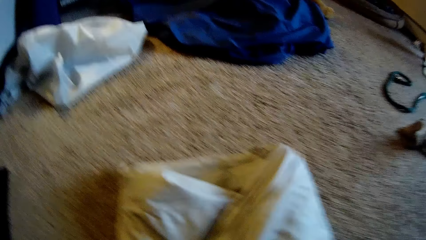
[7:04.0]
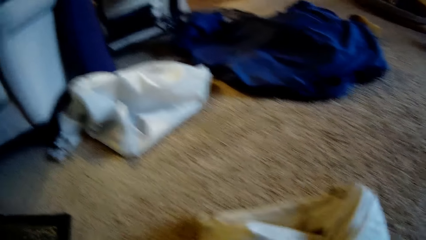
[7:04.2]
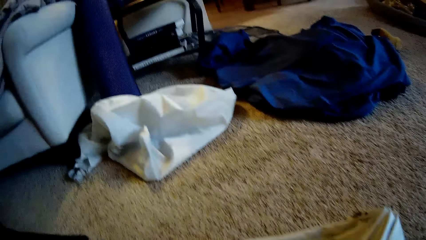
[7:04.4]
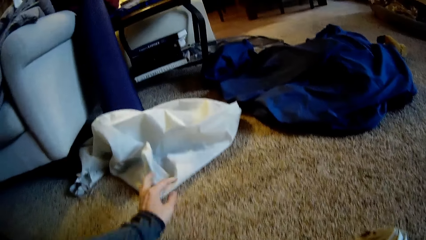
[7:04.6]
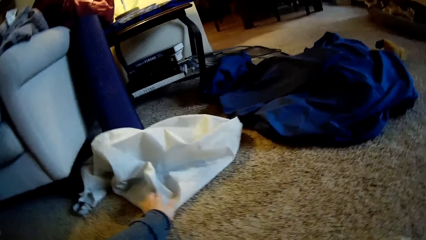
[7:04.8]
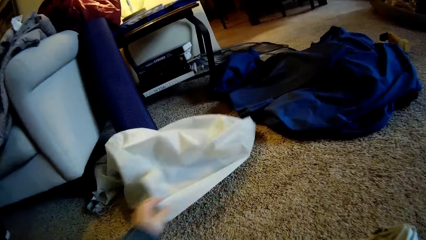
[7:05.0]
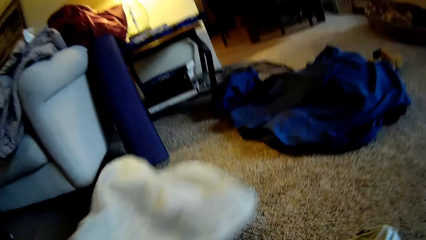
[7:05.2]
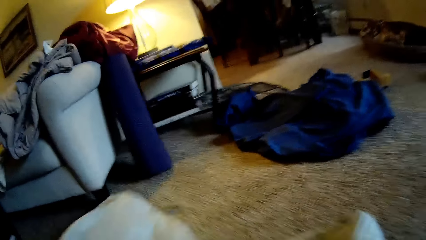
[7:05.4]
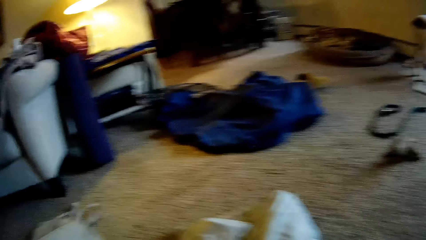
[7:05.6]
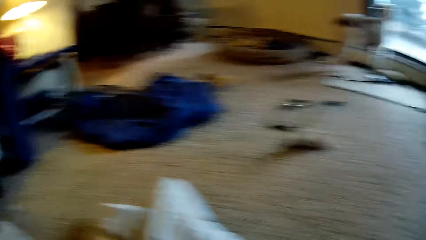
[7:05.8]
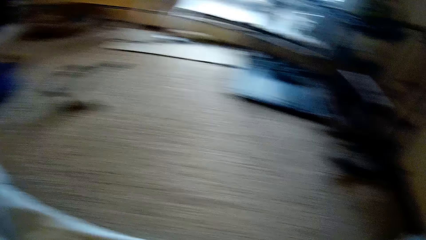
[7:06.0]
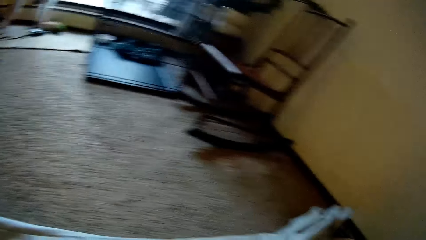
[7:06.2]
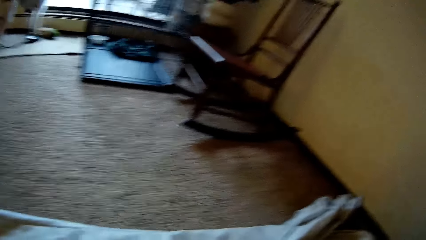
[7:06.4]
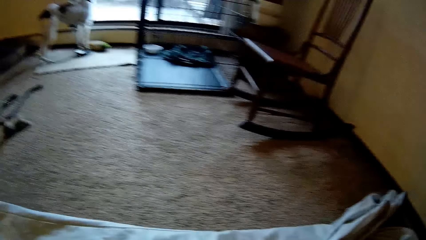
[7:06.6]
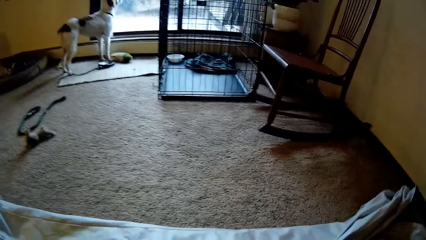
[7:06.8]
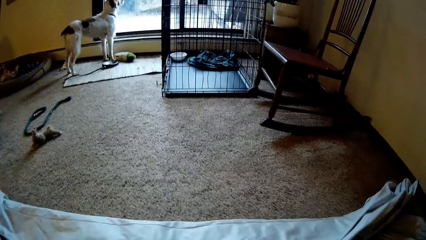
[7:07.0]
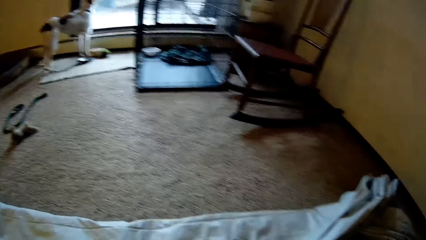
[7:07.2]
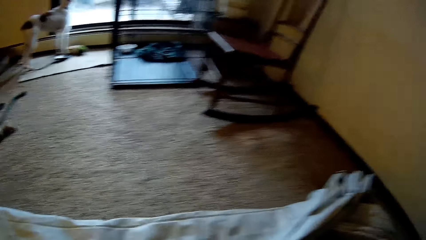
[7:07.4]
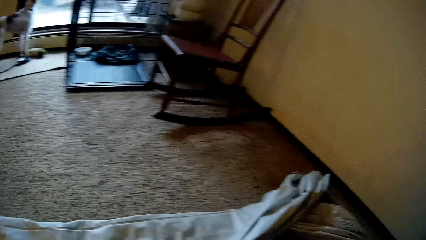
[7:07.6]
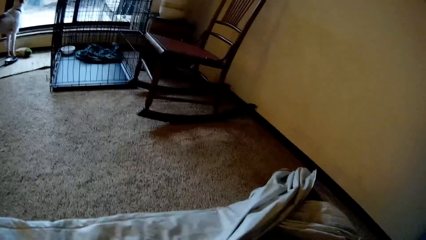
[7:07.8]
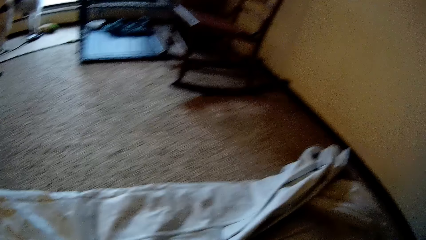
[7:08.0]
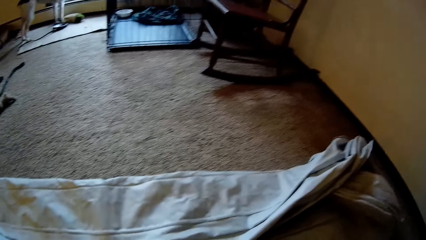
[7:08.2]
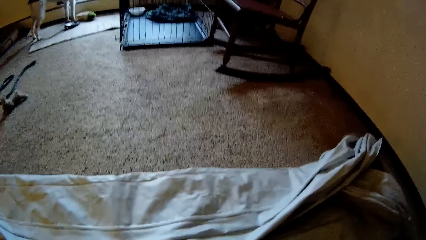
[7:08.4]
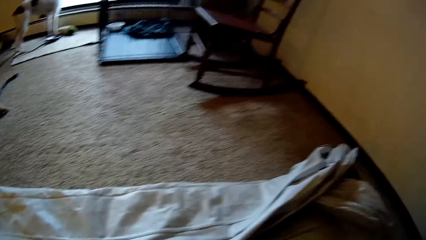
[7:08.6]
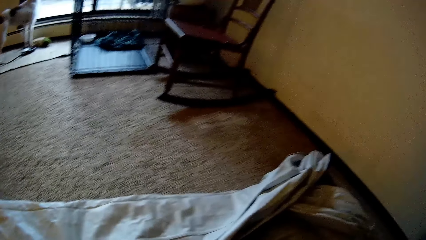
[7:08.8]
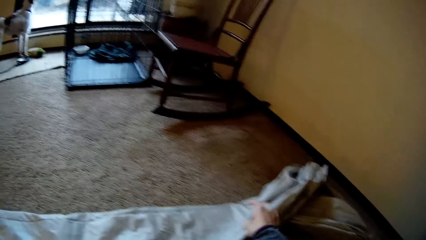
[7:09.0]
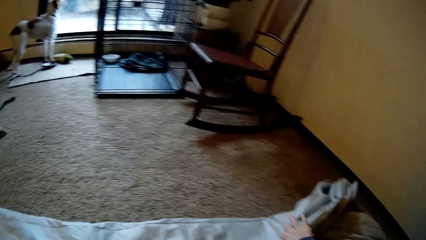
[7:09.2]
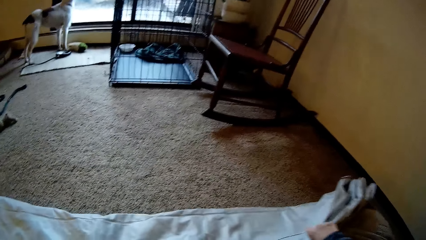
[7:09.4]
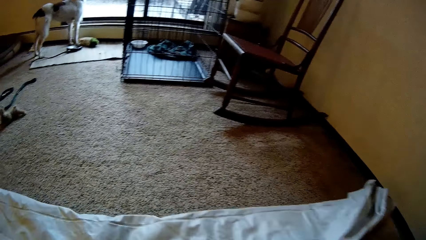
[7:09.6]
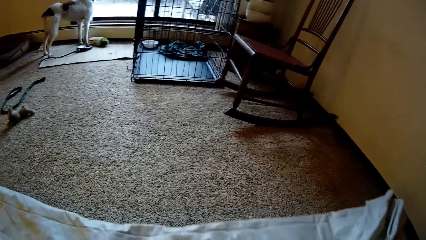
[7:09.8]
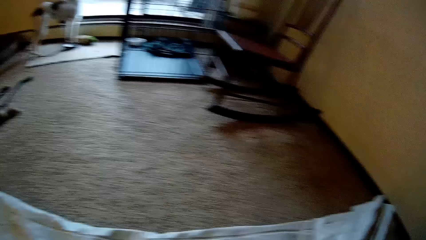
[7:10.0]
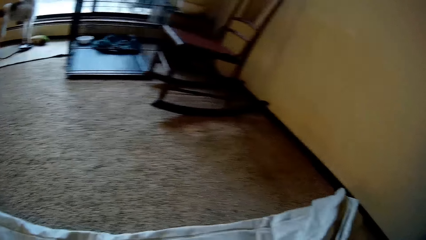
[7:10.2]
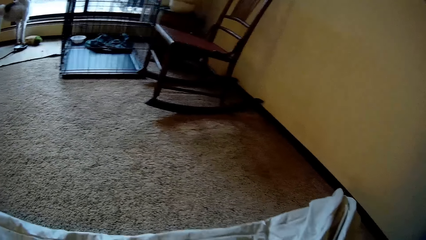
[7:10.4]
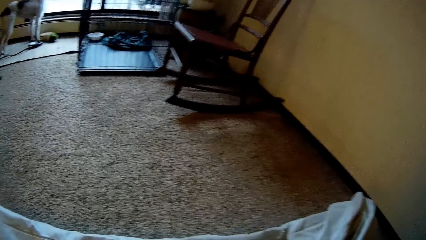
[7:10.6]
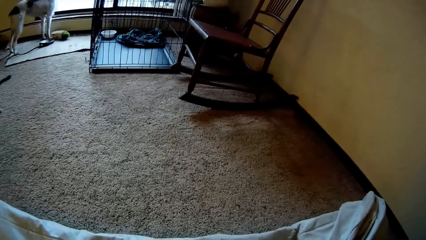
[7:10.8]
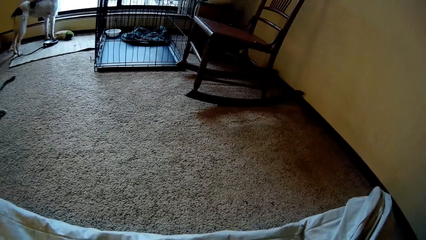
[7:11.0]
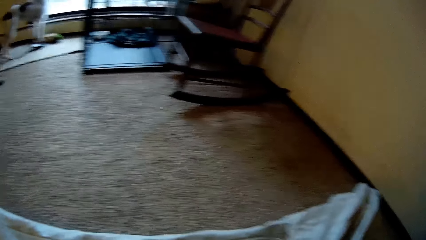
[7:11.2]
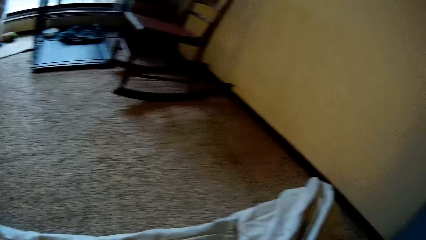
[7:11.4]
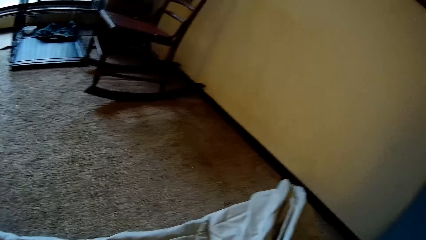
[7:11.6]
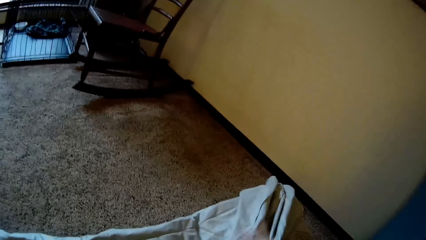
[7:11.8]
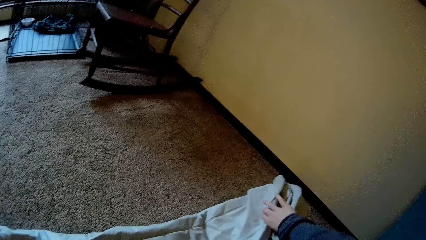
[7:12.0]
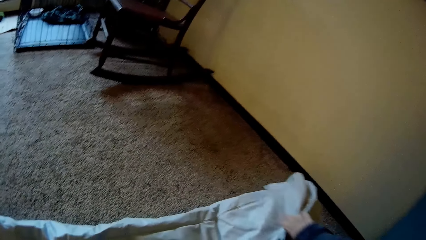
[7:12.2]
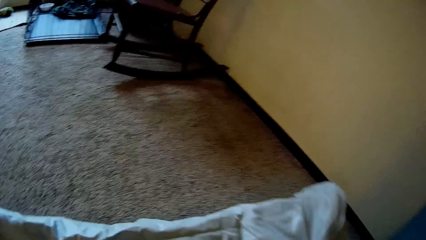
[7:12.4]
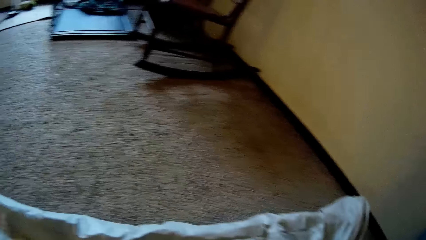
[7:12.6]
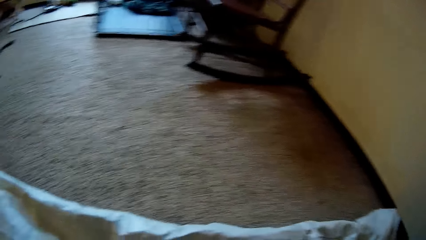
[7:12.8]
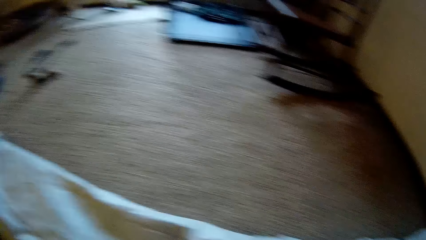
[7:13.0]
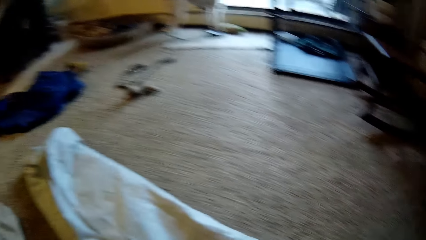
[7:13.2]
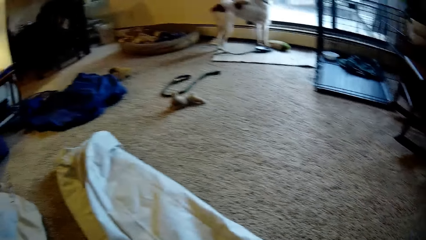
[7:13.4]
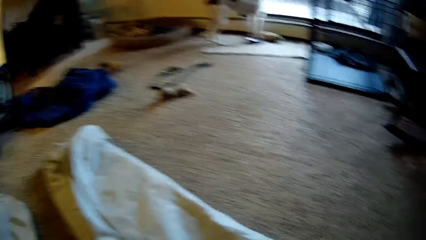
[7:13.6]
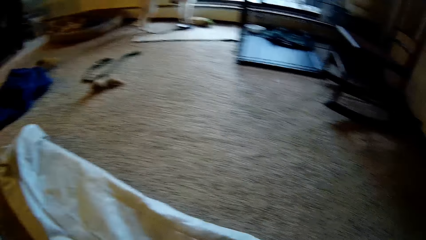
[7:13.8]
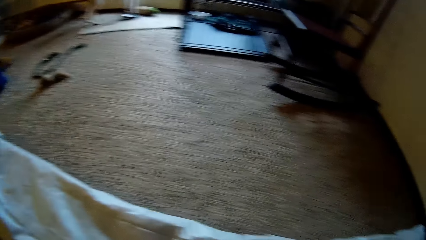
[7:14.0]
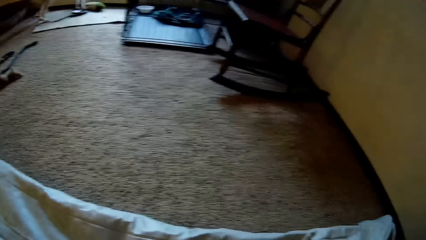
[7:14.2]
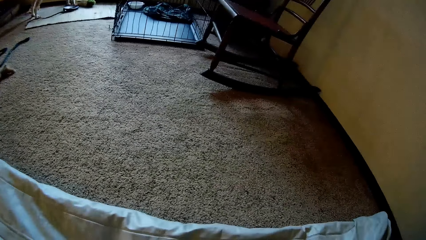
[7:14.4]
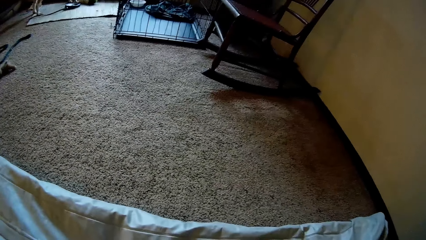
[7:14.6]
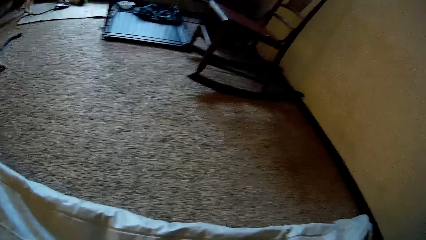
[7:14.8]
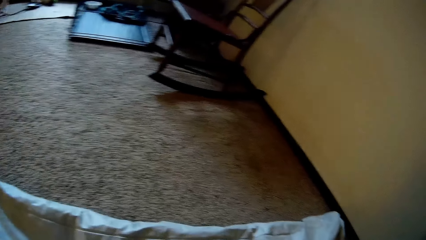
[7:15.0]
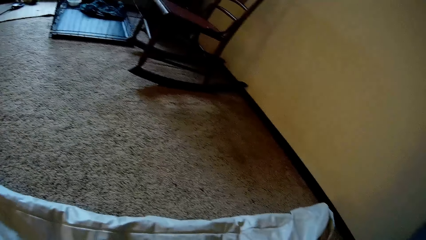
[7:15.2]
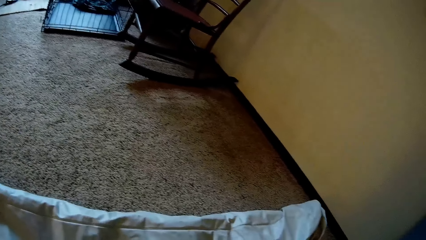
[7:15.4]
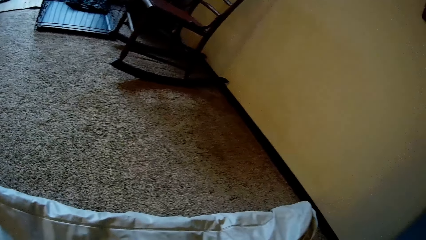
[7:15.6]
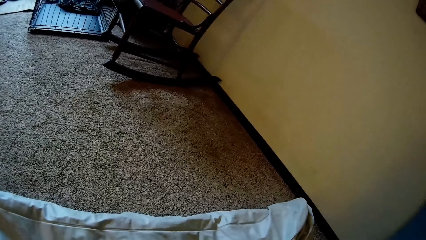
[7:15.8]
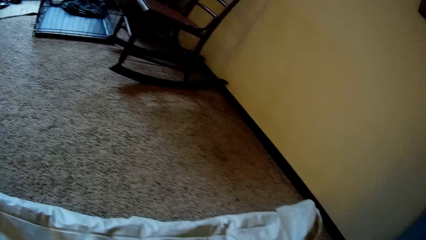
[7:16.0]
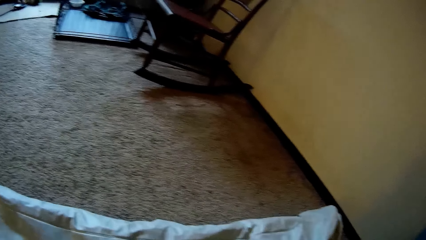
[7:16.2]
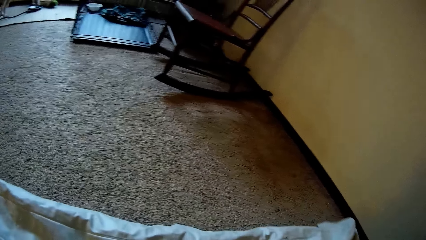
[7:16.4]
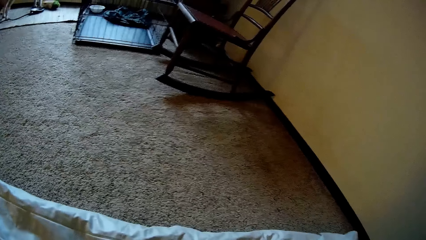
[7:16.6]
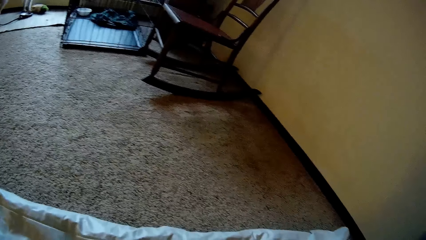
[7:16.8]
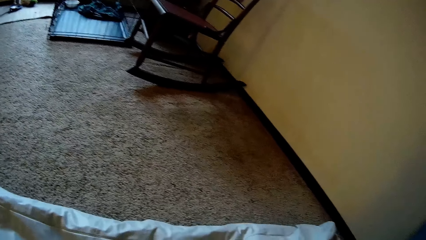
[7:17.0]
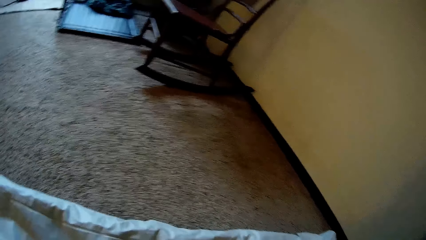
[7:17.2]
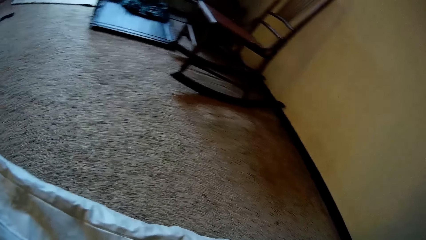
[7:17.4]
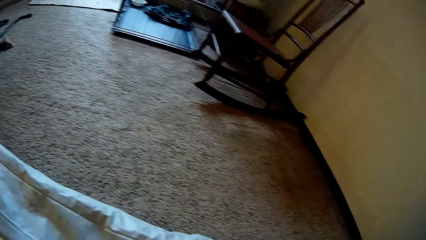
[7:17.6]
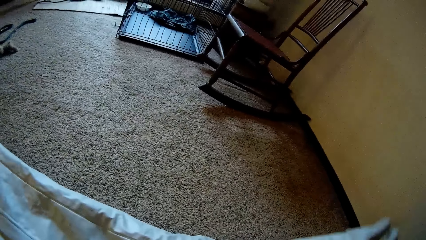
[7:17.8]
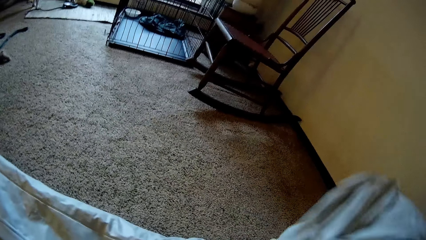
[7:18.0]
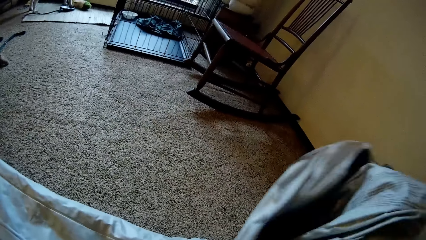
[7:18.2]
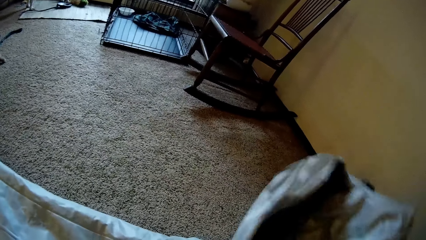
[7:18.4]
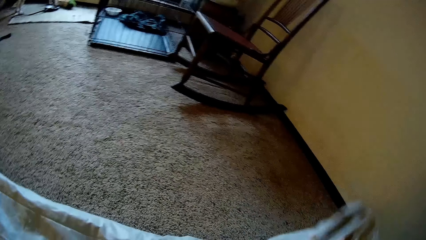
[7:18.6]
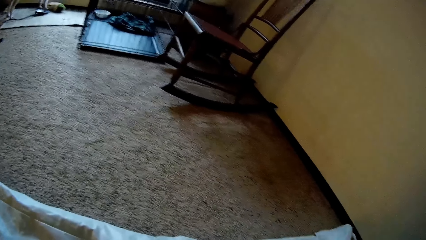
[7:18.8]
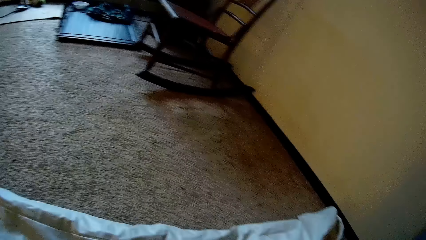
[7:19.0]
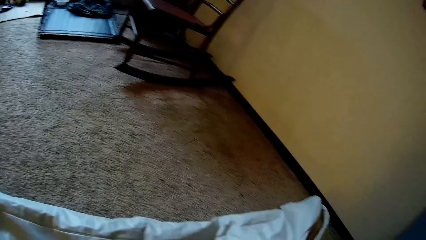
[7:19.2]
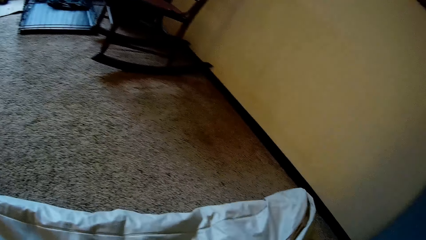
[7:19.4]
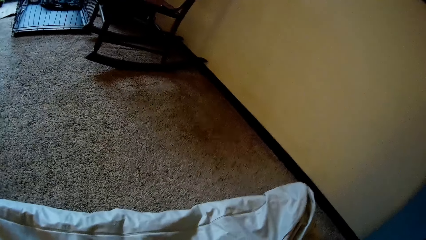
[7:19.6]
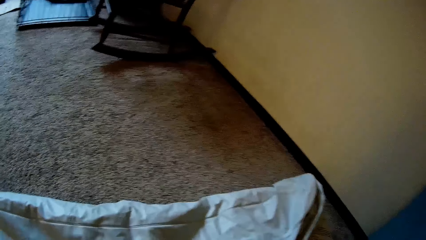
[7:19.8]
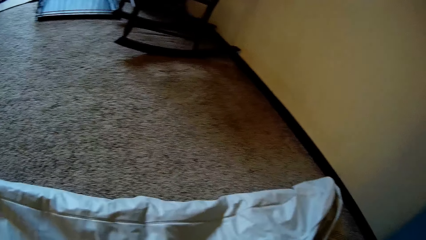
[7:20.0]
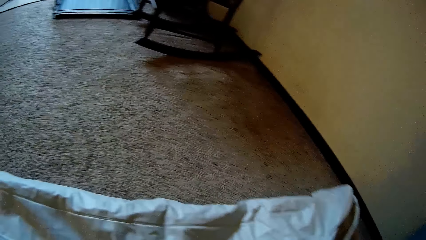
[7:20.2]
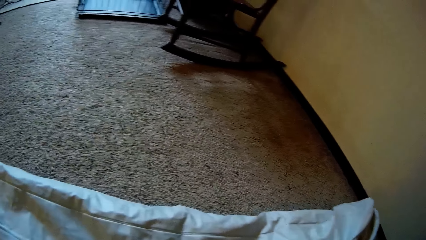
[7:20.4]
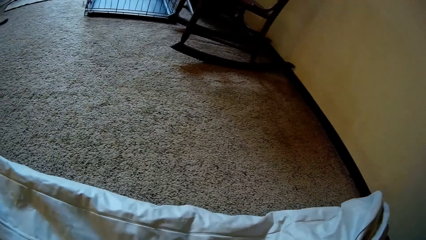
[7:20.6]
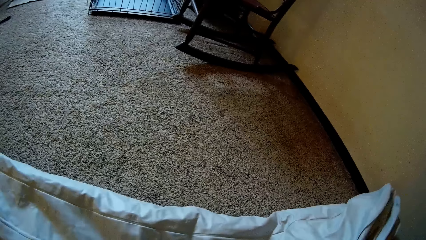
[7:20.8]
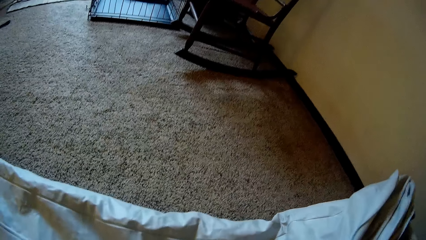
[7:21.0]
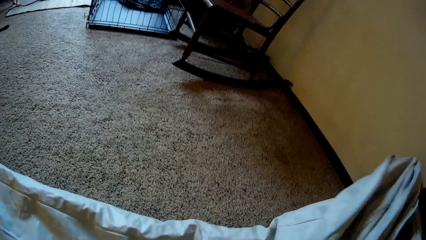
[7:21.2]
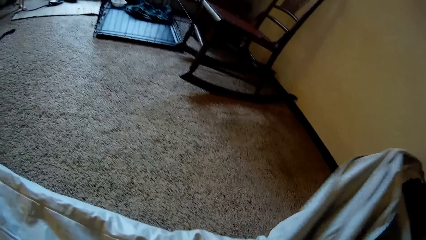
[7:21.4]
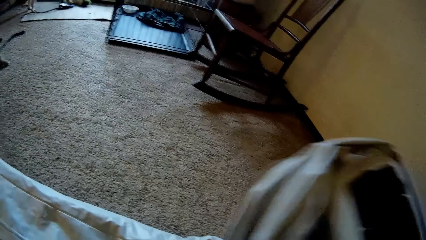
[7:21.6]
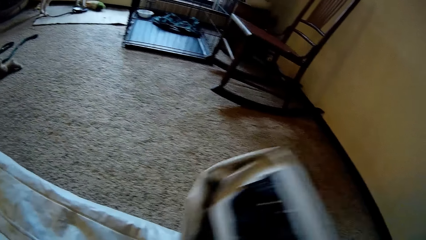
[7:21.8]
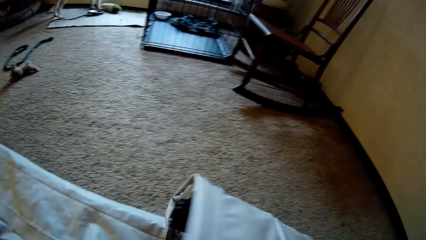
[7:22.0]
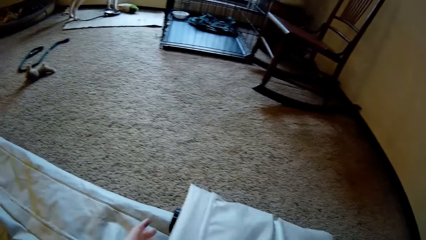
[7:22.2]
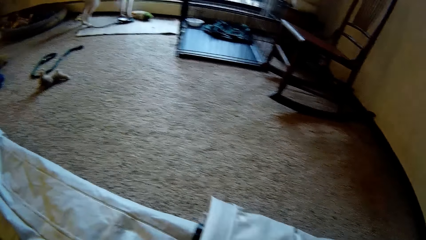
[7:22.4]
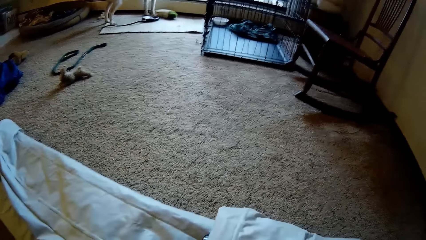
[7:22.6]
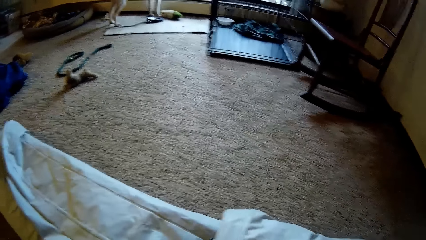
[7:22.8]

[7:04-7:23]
The camera wearer picks up a big bag from the floor with his left hand. He pulls something with the hand from the floor. He holds the duvet with two hands. He folds the bedsheet with his hands.
